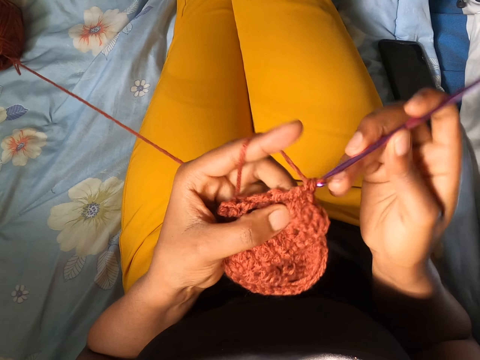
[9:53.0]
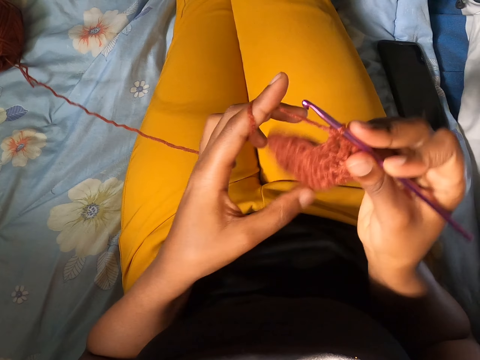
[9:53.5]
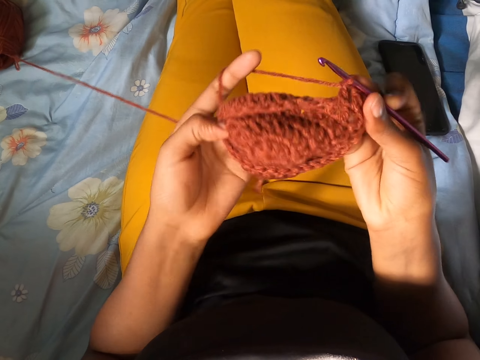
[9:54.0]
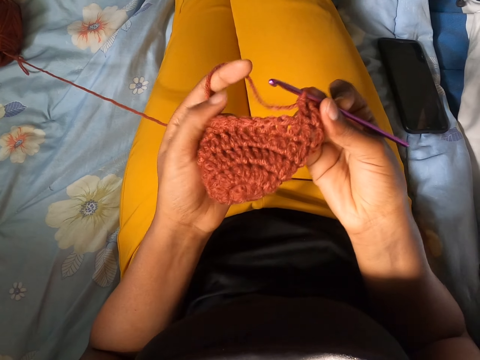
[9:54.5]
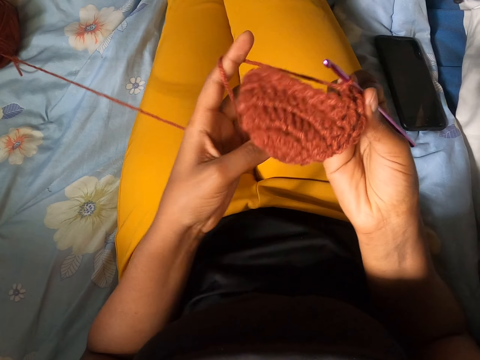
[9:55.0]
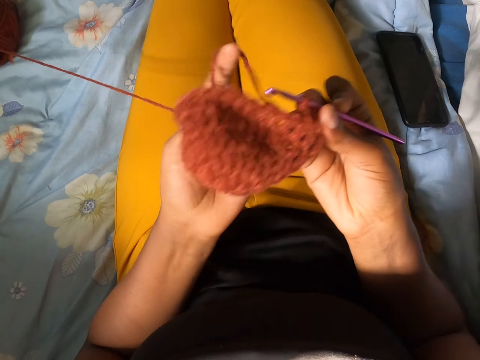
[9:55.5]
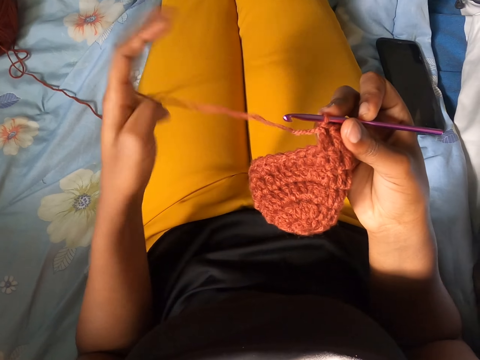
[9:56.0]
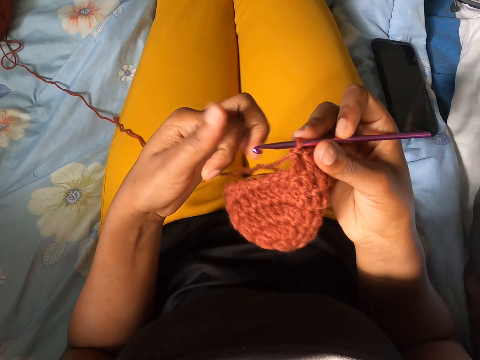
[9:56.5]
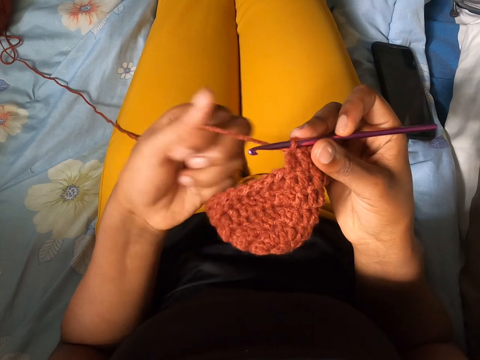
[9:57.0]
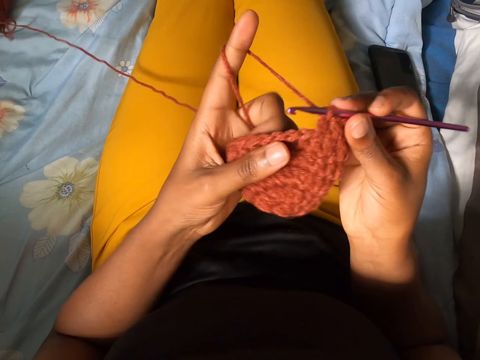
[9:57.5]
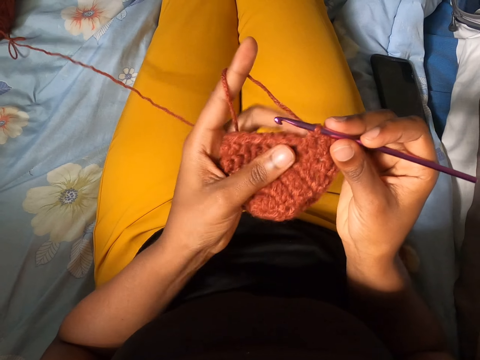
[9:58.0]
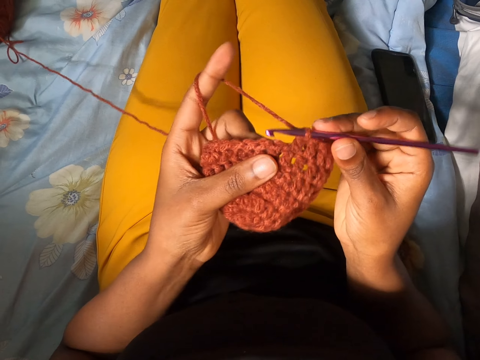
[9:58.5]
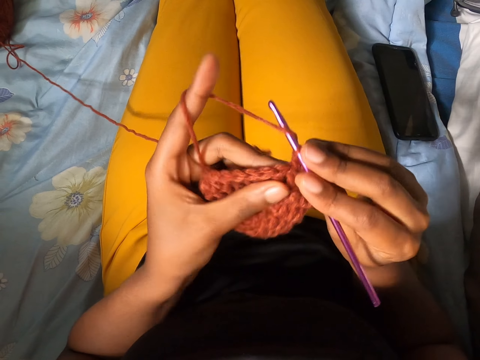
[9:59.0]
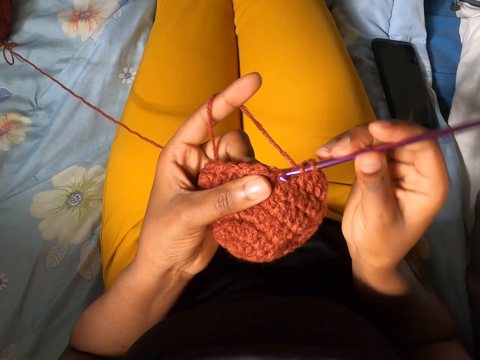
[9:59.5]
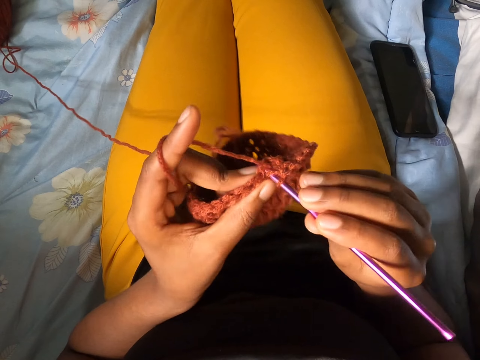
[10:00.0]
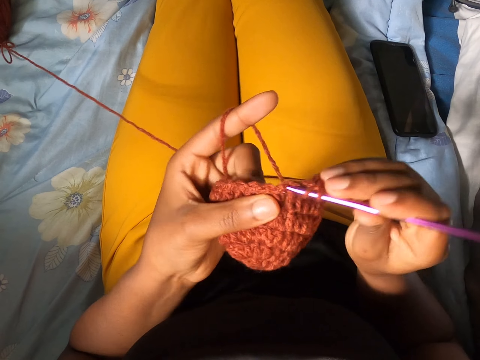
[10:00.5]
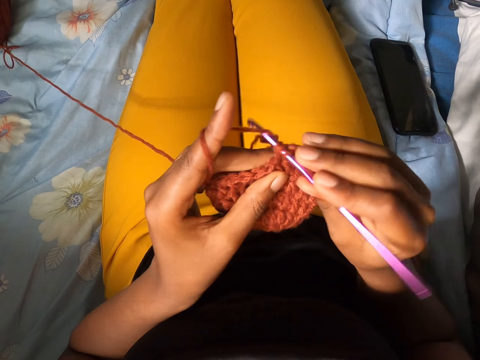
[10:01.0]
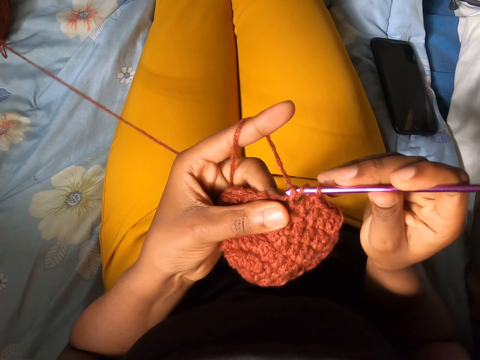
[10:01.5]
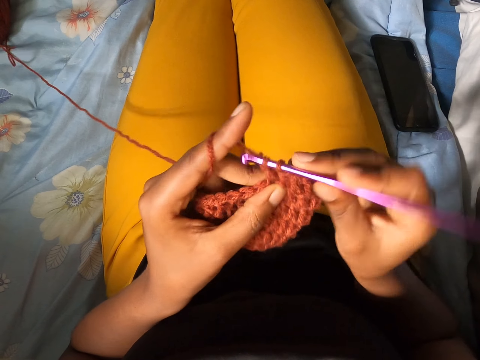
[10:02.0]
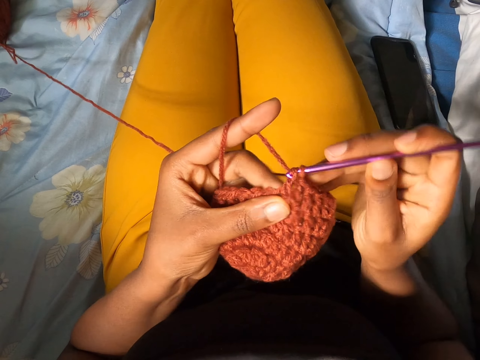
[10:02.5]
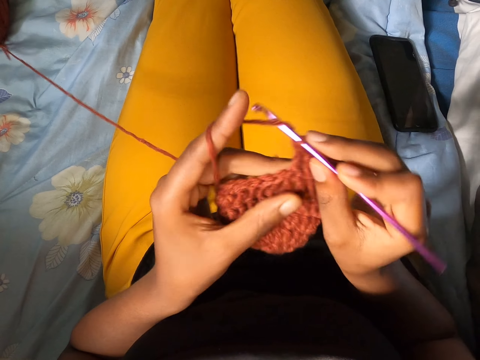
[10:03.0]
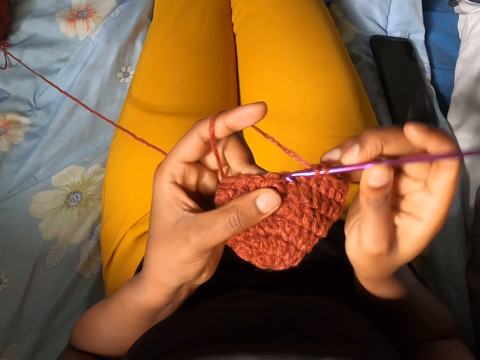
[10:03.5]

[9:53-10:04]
The camera wearer turns the crocheted yarn in her hand inside out. She spreads the woven stitch. She drops the thread of yarn in her left hand. She holds the thread of yarn with her left hand. She holds the crocheted yarn with her left hand. She crochets the yarn with the crochet hook in her right hand.

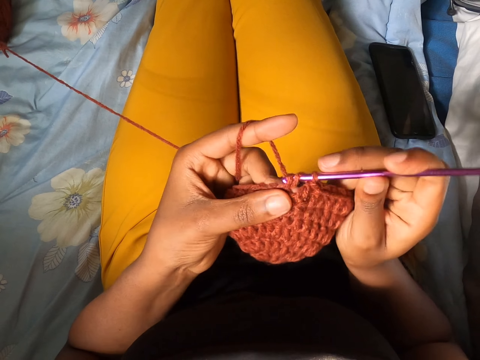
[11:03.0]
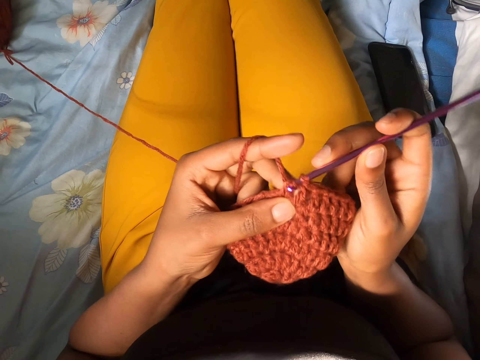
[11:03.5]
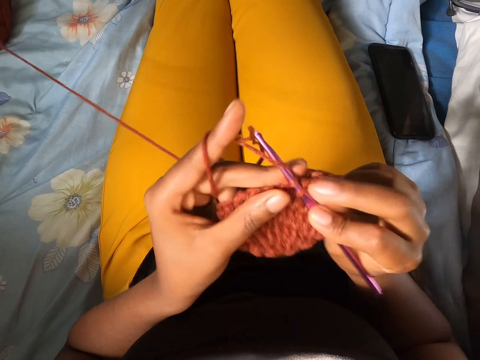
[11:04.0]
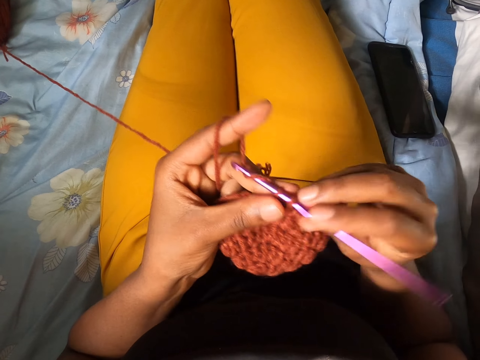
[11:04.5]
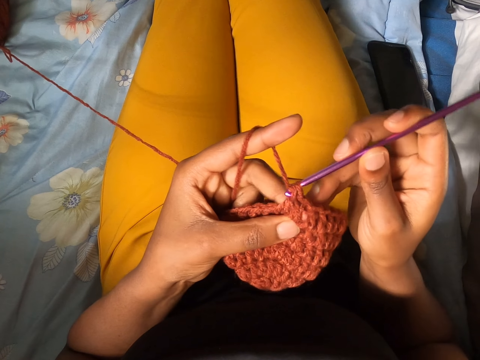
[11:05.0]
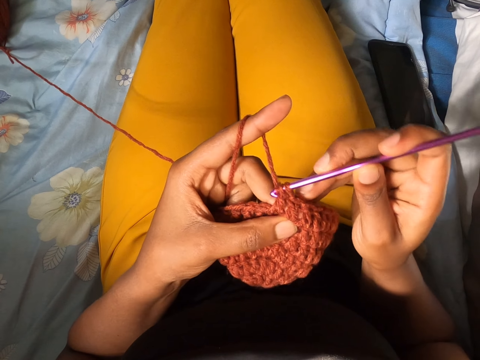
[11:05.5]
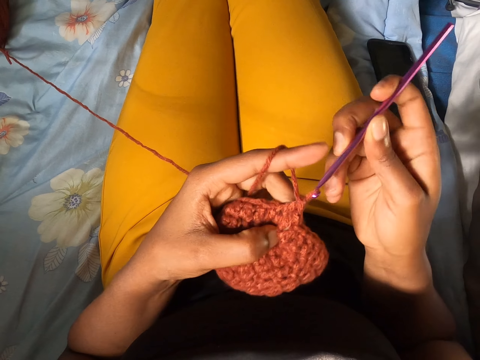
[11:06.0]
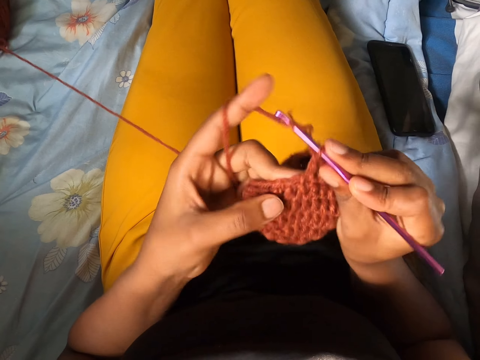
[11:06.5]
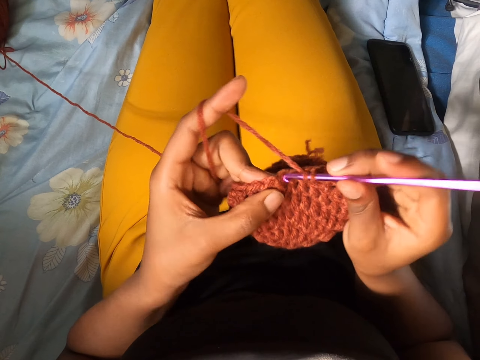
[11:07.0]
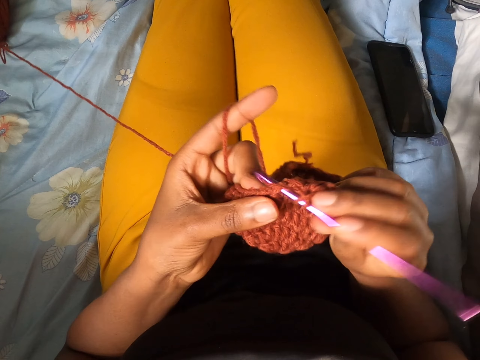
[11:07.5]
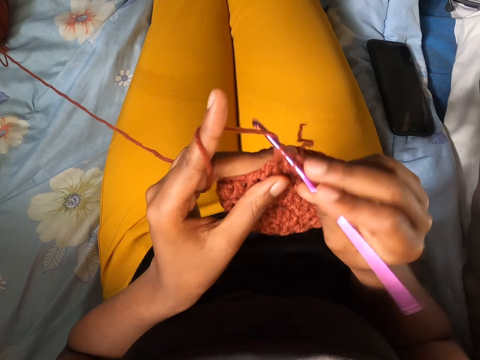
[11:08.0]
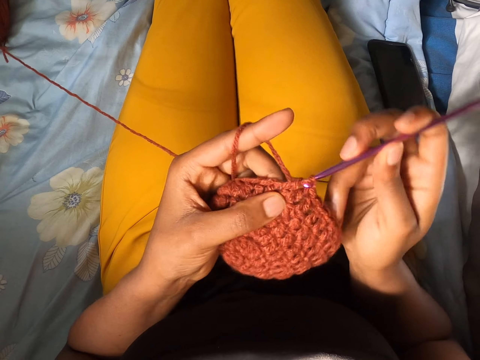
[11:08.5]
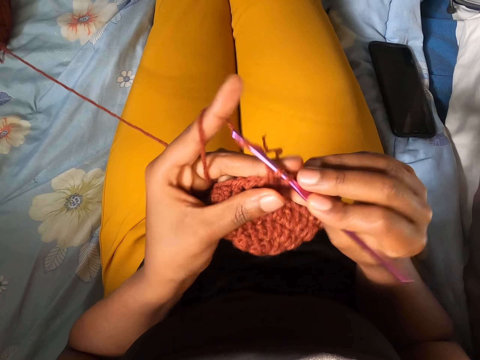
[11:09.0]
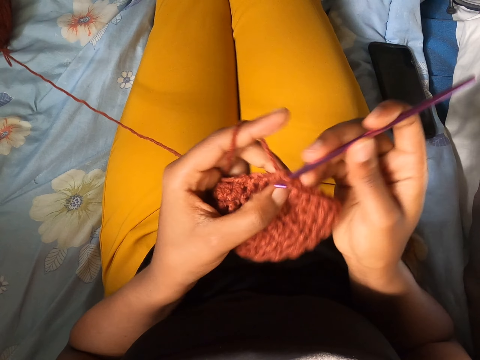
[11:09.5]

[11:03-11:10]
The camera wearer drops the crochet. They knit with the crochet.

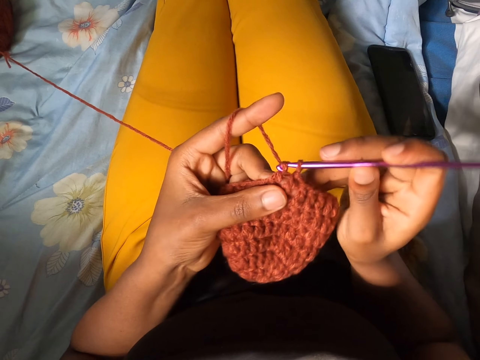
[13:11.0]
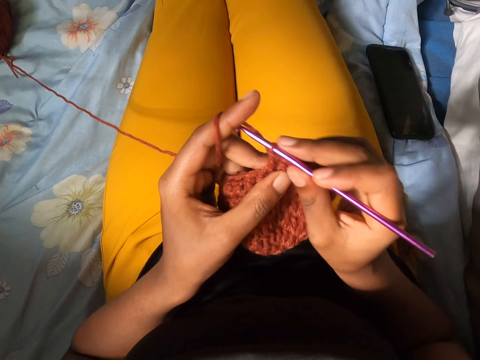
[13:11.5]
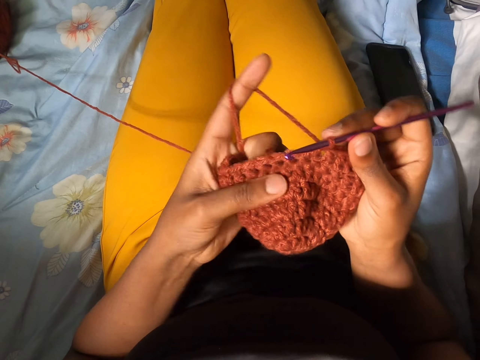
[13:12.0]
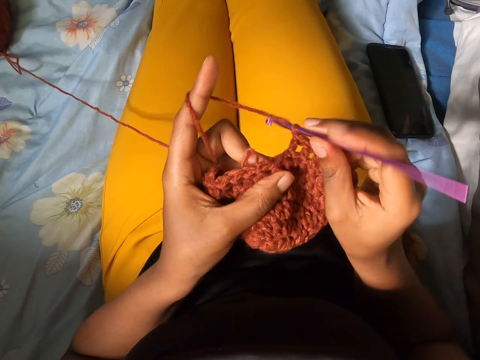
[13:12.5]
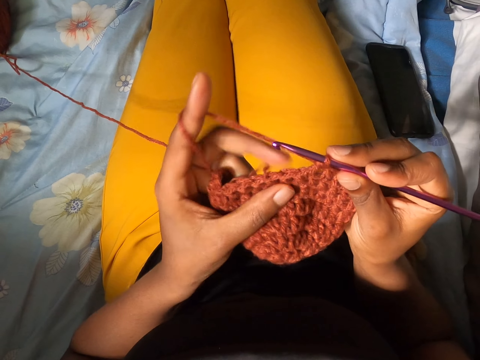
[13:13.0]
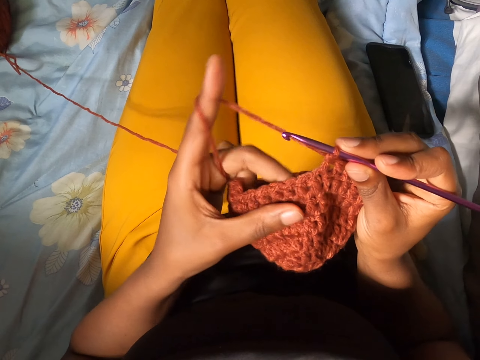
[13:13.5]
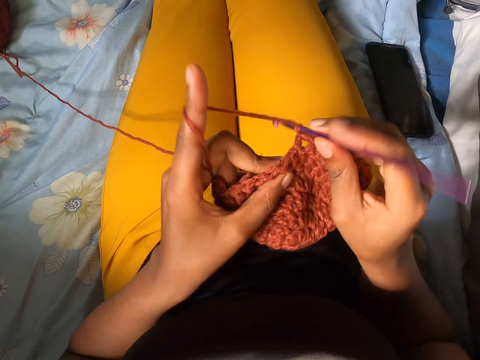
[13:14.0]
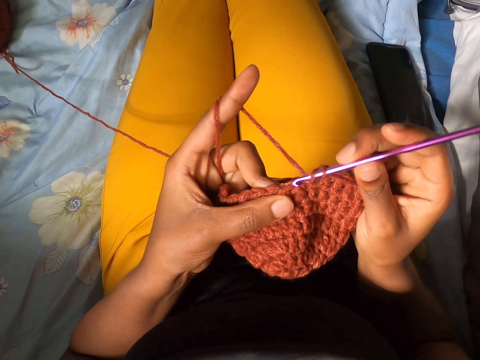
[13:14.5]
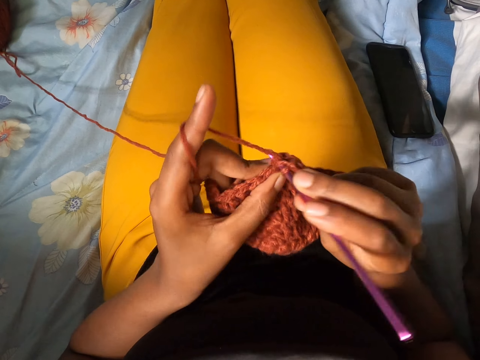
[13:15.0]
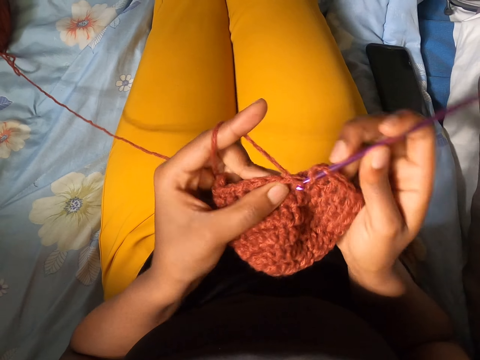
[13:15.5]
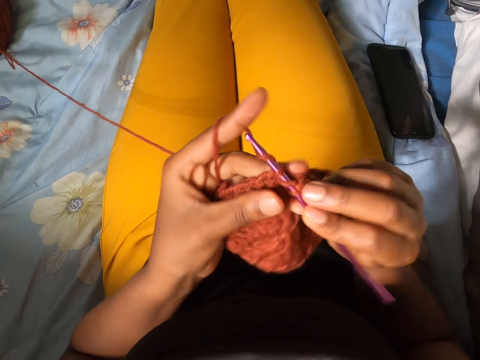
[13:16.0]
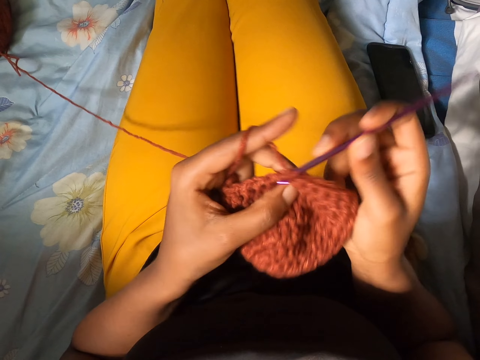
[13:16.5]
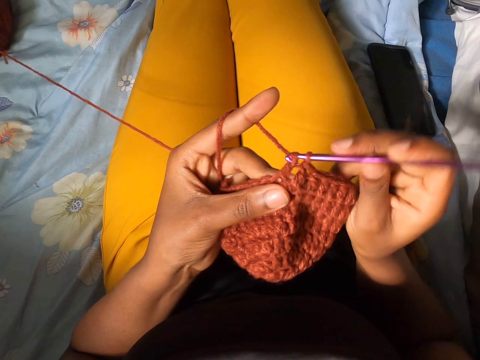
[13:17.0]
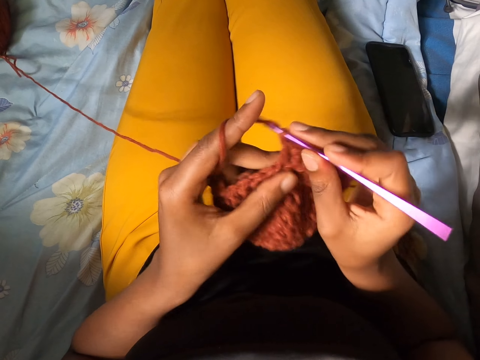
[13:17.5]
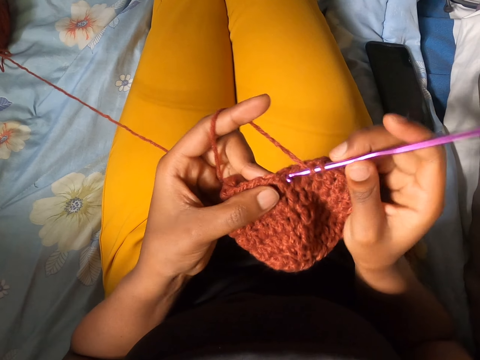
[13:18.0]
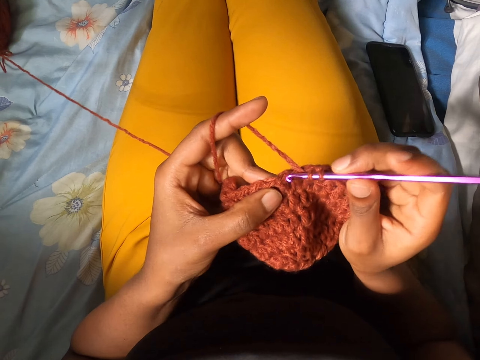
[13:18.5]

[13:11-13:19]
The camera wearer adjusts the woven stitch. They knit with a crochet.
